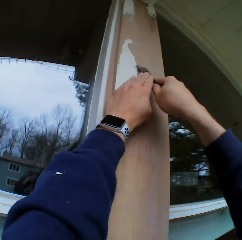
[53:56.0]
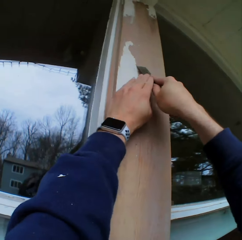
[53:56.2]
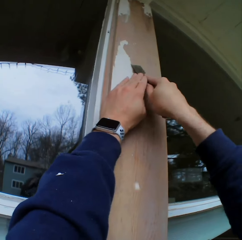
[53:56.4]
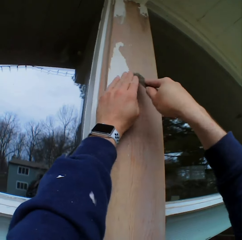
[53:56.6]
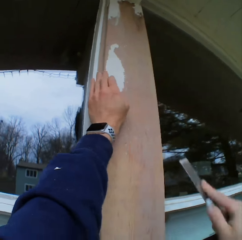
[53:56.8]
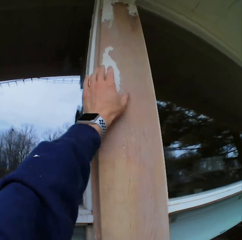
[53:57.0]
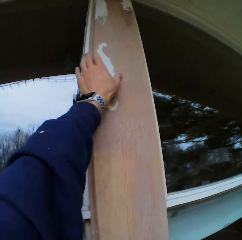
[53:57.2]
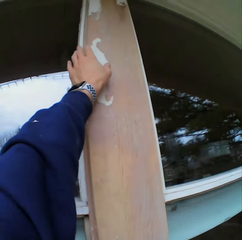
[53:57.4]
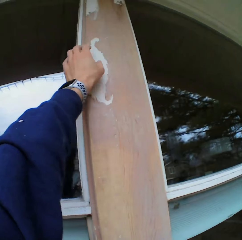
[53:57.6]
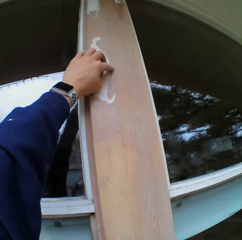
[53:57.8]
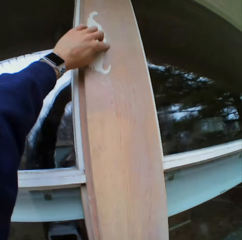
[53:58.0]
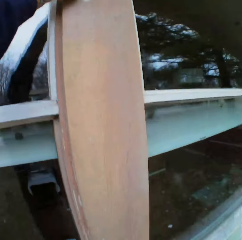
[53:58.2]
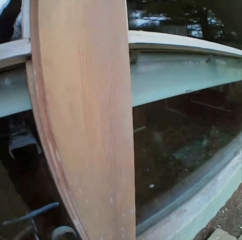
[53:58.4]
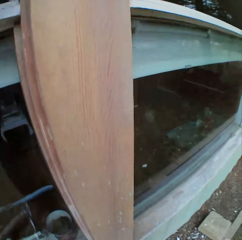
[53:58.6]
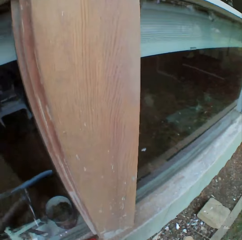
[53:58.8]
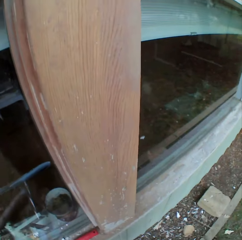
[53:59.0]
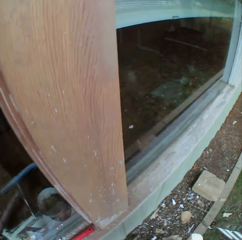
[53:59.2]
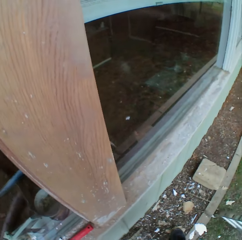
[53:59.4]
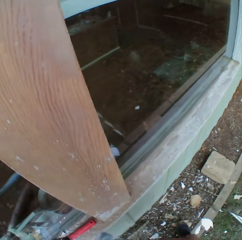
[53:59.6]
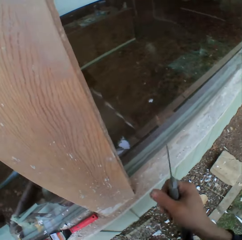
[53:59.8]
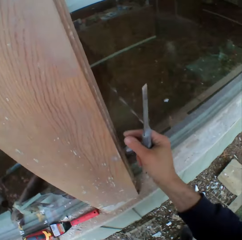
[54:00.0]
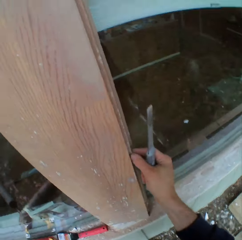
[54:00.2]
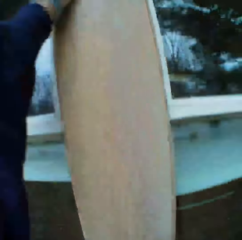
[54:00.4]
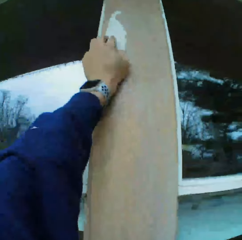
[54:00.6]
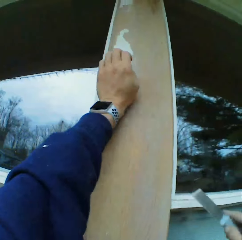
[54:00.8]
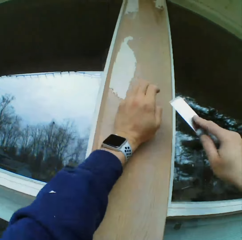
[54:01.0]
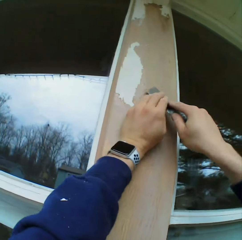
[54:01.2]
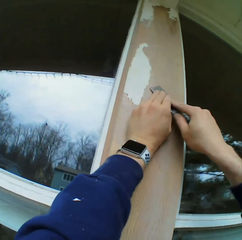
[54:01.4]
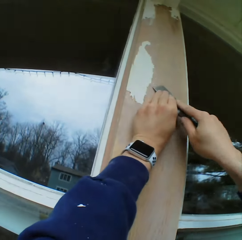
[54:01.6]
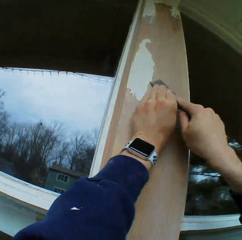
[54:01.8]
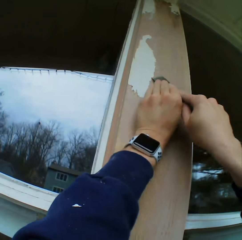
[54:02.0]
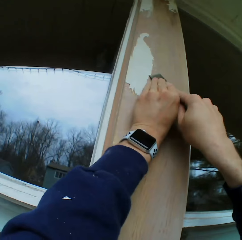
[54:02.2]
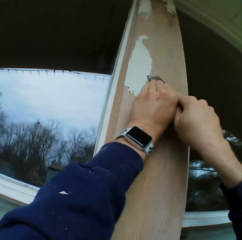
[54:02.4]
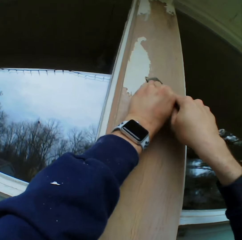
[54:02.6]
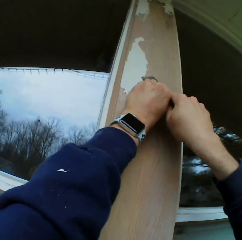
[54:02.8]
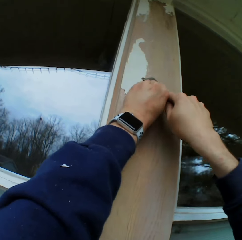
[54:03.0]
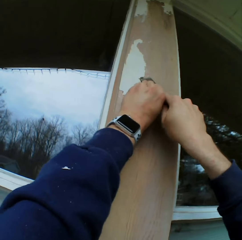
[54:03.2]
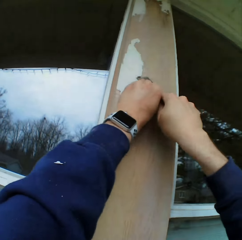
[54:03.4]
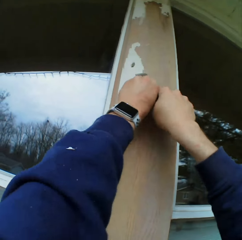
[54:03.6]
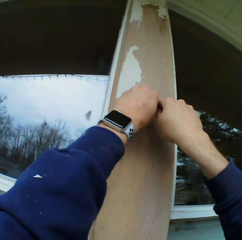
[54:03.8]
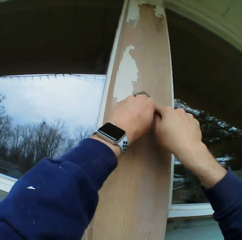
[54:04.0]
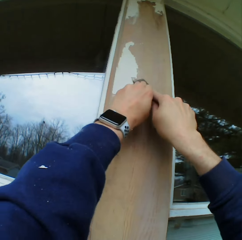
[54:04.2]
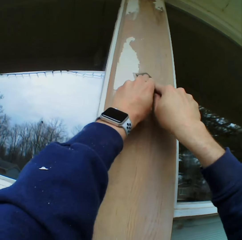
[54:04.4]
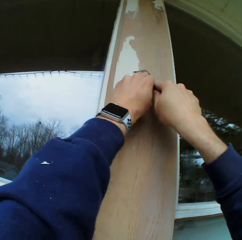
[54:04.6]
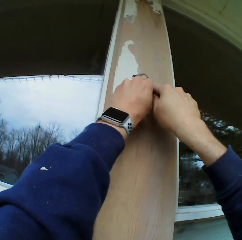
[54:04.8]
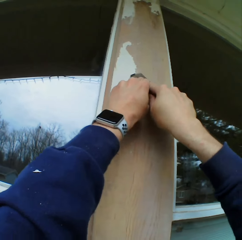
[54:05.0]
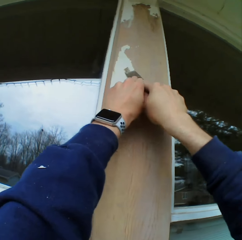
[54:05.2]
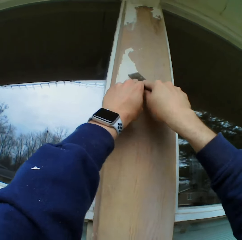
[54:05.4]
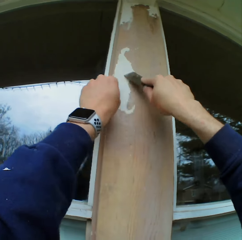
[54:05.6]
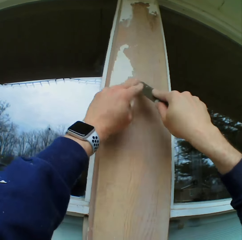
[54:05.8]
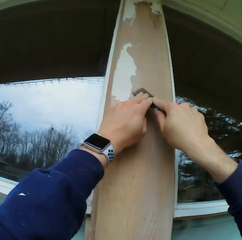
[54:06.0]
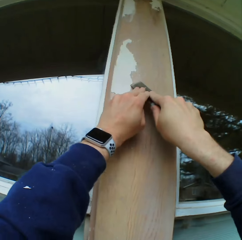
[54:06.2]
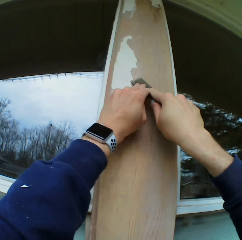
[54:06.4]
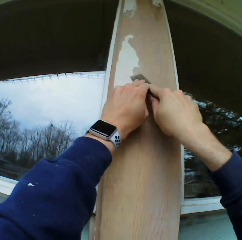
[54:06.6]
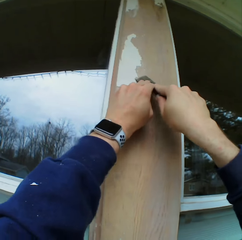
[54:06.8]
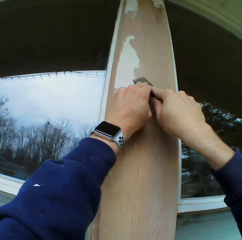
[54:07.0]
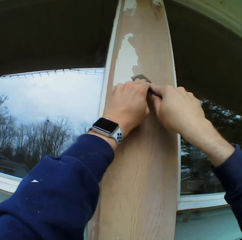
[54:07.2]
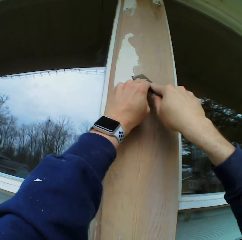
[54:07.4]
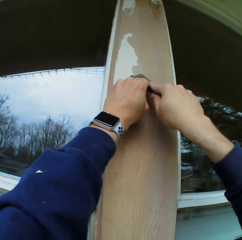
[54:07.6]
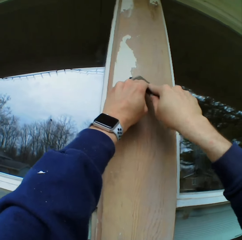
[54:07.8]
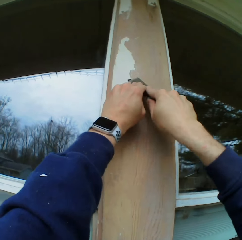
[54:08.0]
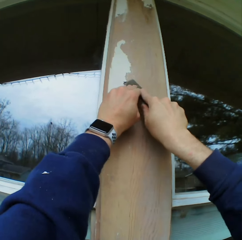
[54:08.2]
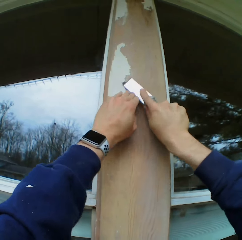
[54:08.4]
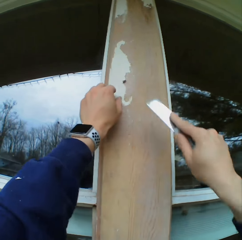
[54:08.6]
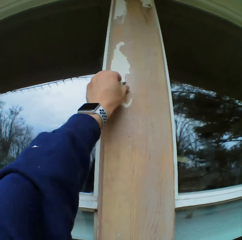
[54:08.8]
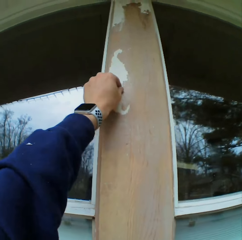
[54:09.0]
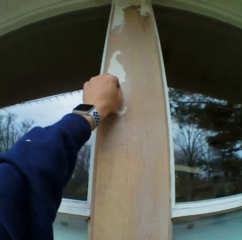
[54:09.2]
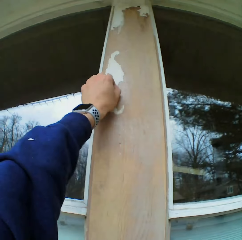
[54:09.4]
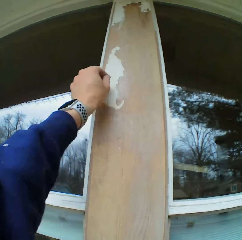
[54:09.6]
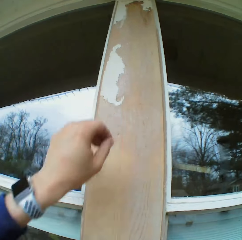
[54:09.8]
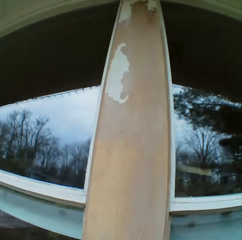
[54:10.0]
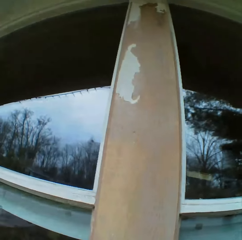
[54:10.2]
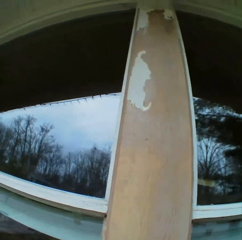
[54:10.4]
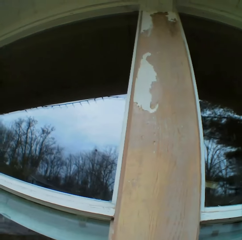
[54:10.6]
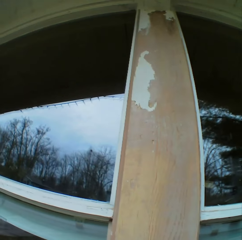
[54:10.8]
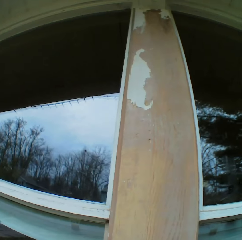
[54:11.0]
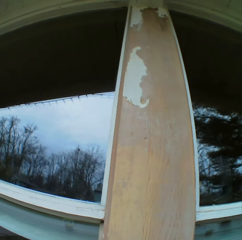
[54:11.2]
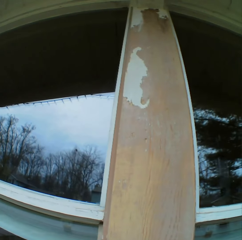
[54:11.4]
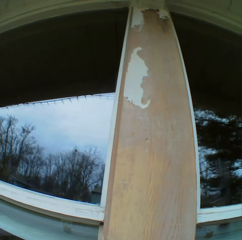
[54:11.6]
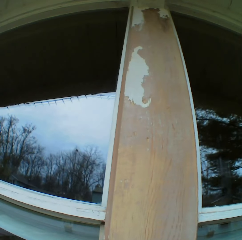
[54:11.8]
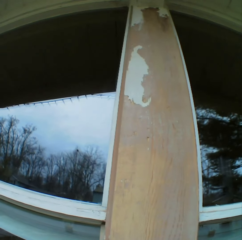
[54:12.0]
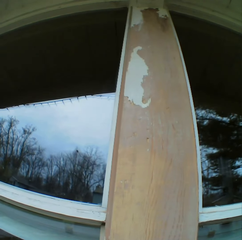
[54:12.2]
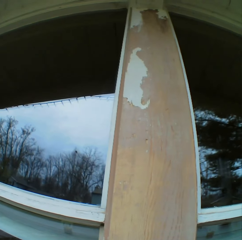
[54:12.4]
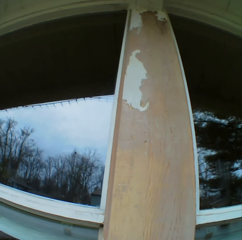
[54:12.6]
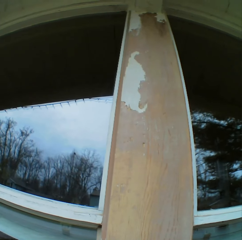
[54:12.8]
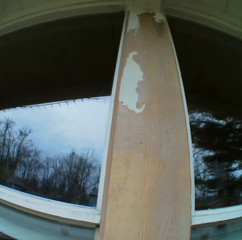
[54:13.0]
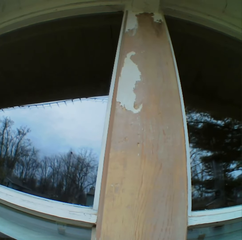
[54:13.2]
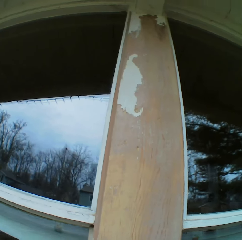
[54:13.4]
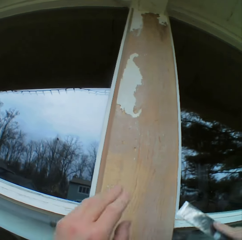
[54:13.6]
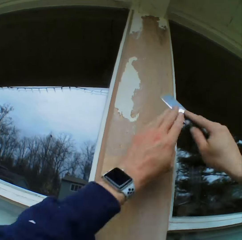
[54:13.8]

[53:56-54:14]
The camera wearer removes the paints on the wooden bar with his hand. He looks around. He removes the paints on the wooden bar with a chisel. He removes the paints on the wooden bar with his hand. He stares at the paints on the wooden bar.

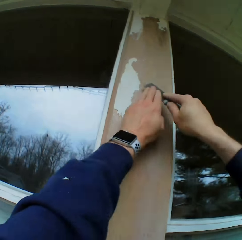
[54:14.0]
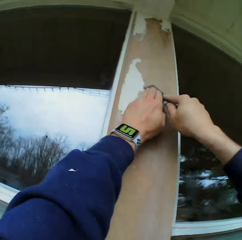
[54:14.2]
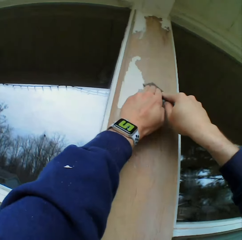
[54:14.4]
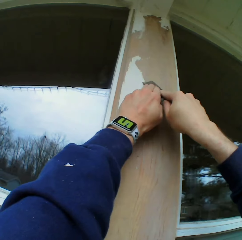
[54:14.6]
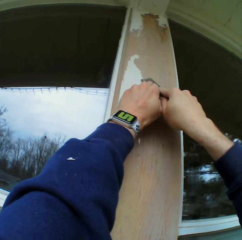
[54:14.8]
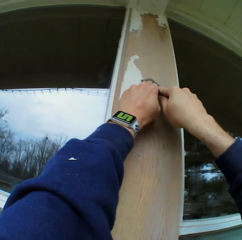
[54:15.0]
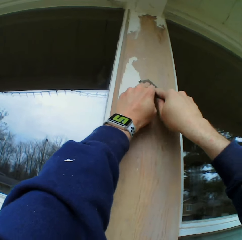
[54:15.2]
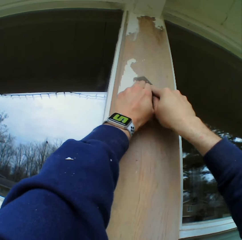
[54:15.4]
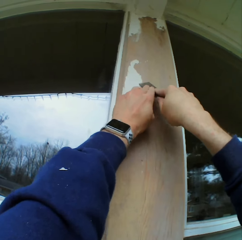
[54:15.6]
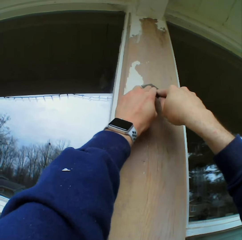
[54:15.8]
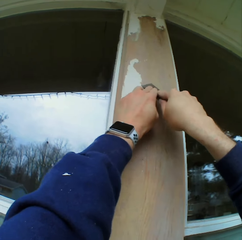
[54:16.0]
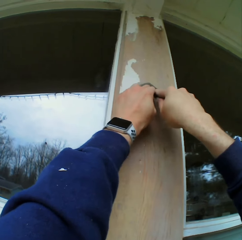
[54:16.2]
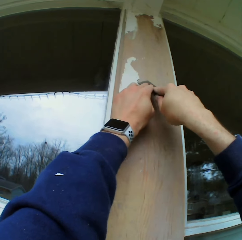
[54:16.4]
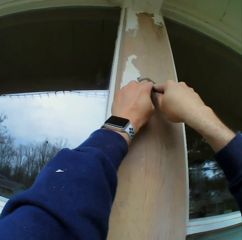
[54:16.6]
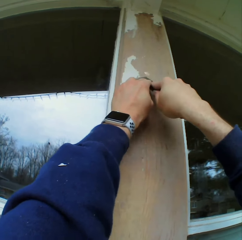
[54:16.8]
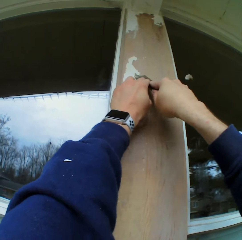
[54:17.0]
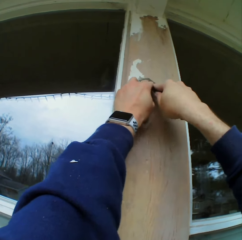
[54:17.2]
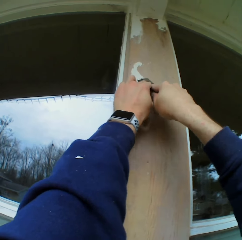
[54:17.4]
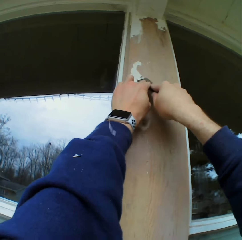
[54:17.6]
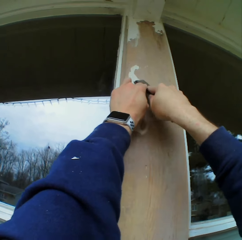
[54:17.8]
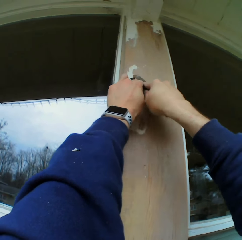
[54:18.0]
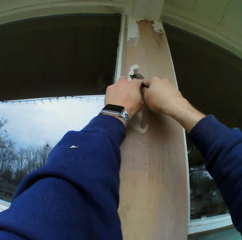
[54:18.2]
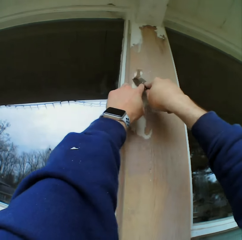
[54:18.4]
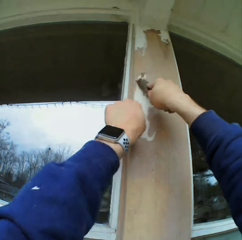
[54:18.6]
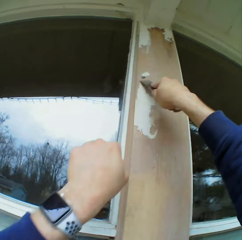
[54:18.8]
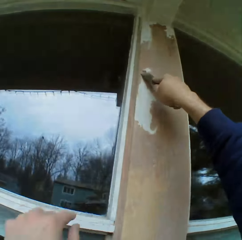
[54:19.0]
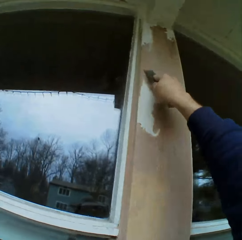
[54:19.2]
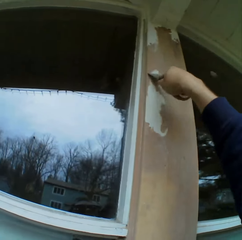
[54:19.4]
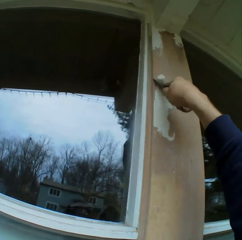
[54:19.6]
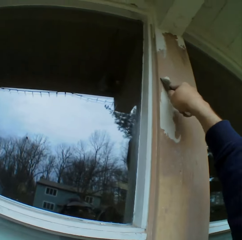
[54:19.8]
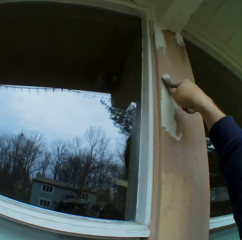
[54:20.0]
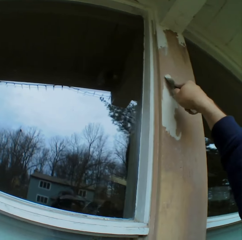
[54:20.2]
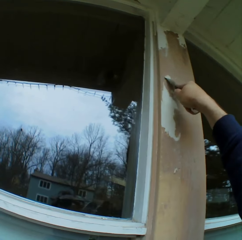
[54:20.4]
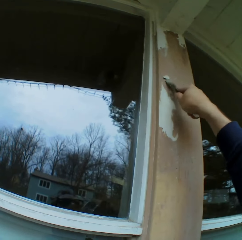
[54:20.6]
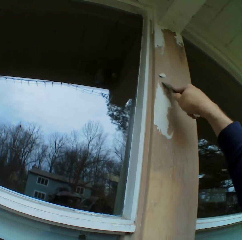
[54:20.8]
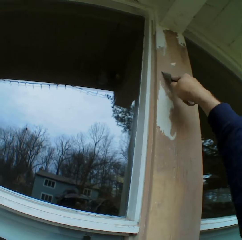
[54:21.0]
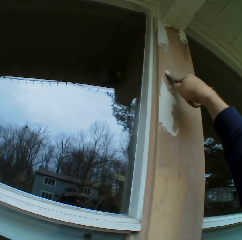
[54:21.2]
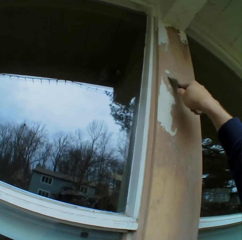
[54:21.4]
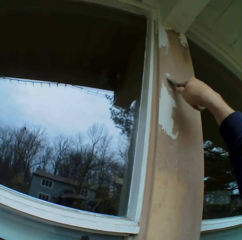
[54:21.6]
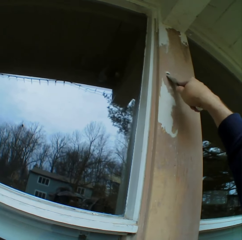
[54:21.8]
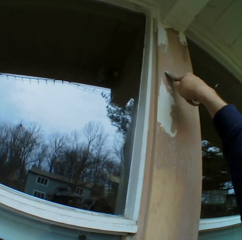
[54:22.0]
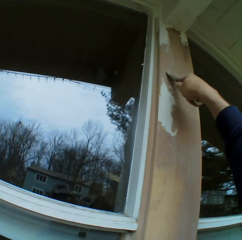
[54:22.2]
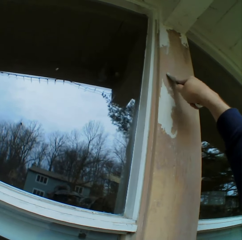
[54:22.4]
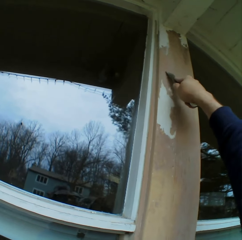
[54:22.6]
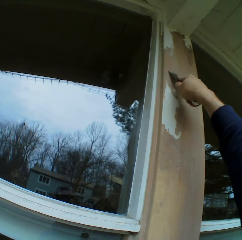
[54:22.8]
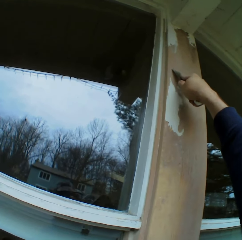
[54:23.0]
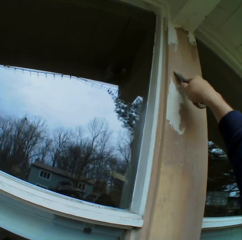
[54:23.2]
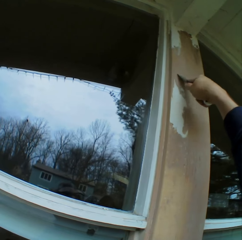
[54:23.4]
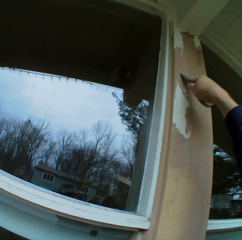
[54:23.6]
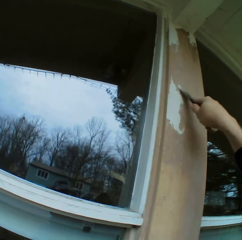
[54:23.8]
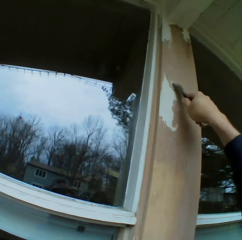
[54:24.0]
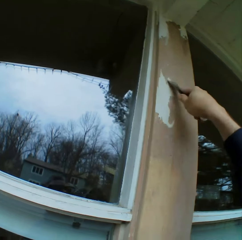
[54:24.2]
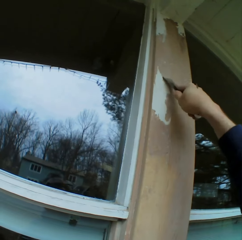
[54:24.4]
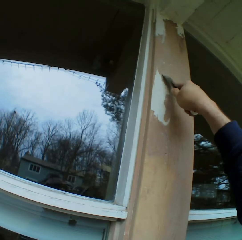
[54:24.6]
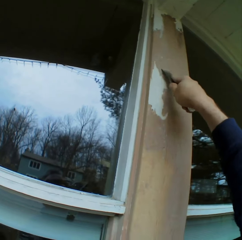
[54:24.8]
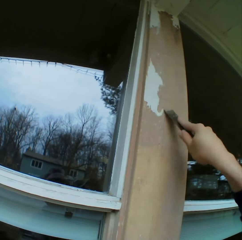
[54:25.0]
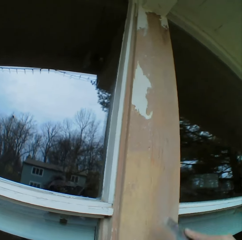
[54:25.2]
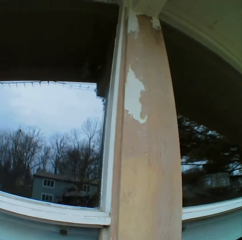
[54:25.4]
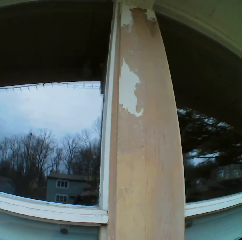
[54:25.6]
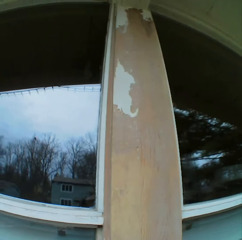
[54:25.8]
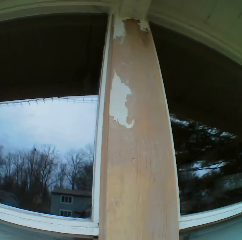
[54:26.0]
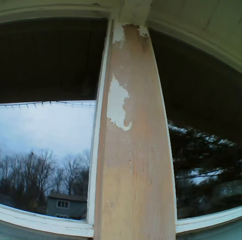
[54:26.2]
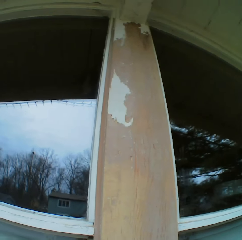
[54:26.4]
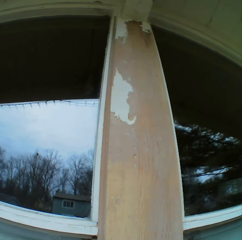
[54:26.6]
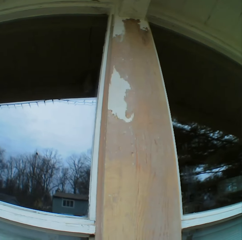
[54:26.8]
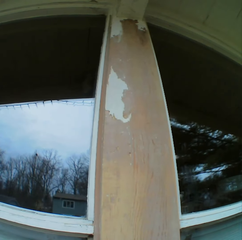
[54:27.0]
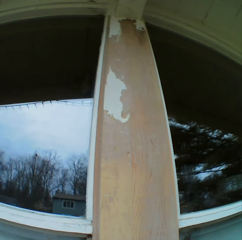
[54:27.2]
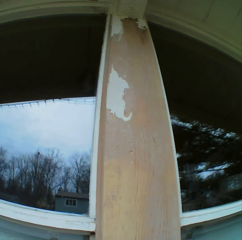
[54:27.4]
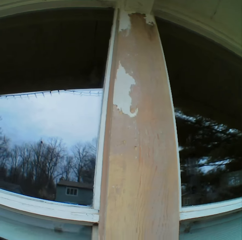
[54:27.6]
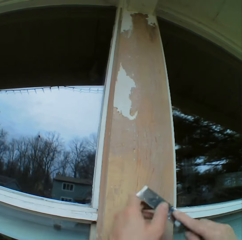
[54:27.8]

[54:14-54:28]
The camera wearer removes the paints on the wooden bar with a chisel. They stare at the paints on the wooden bar. They hold a scraper.
